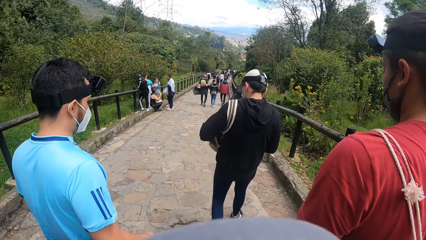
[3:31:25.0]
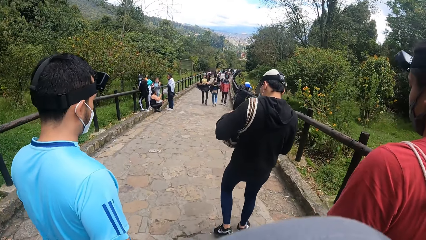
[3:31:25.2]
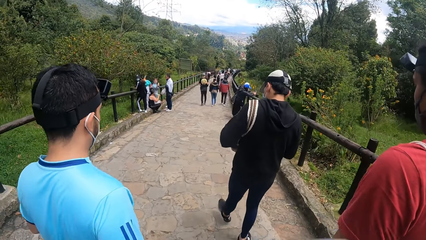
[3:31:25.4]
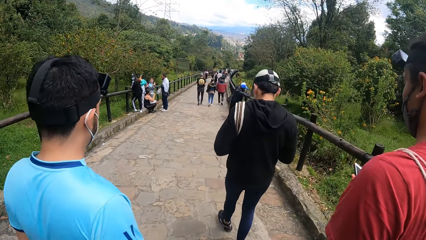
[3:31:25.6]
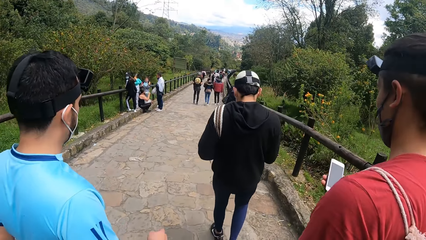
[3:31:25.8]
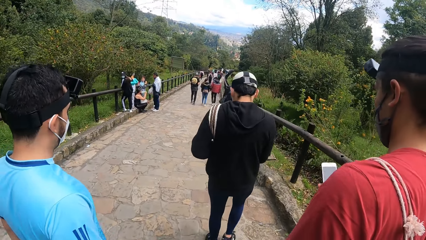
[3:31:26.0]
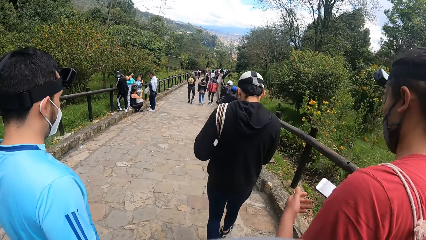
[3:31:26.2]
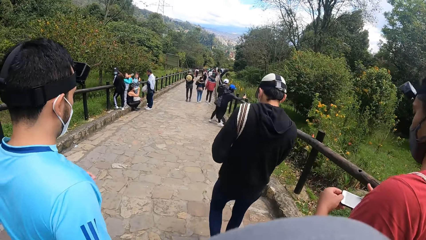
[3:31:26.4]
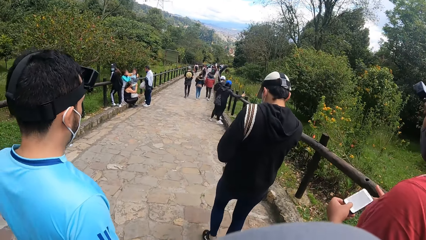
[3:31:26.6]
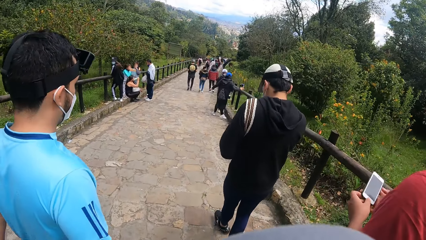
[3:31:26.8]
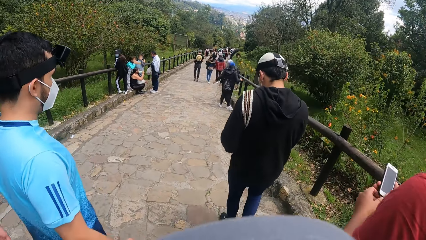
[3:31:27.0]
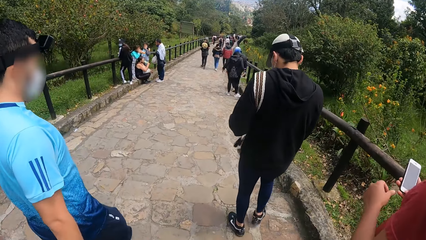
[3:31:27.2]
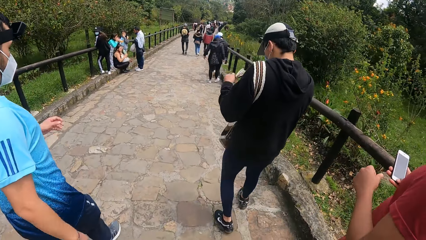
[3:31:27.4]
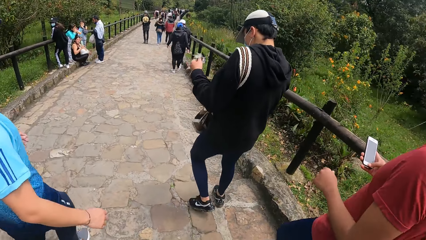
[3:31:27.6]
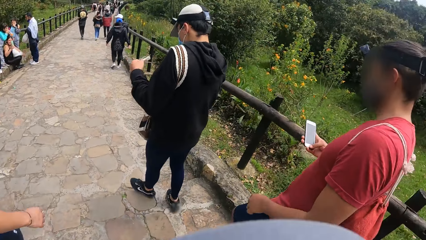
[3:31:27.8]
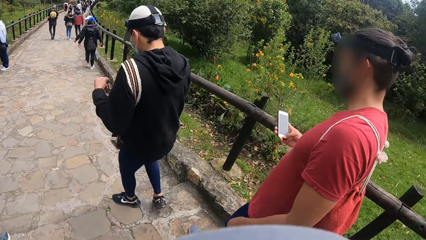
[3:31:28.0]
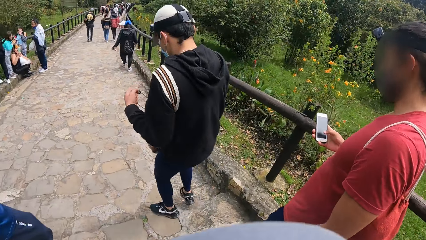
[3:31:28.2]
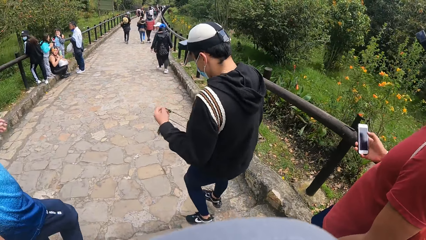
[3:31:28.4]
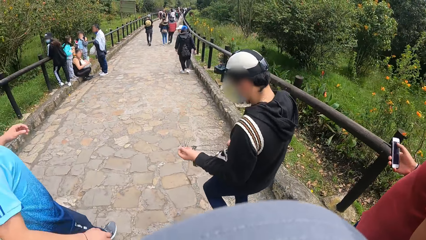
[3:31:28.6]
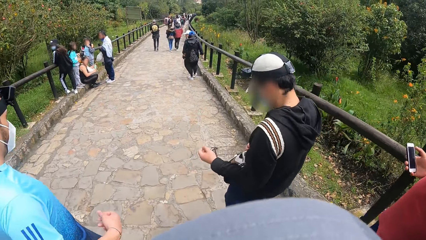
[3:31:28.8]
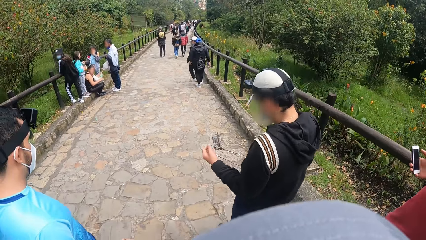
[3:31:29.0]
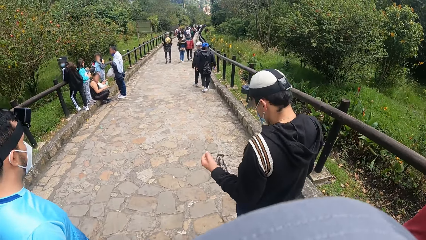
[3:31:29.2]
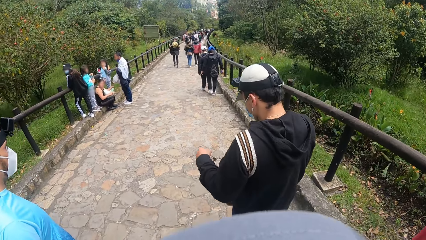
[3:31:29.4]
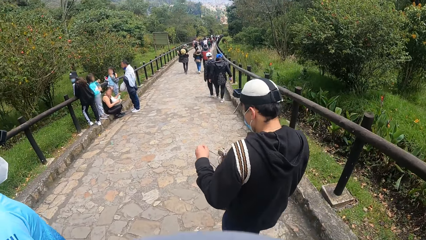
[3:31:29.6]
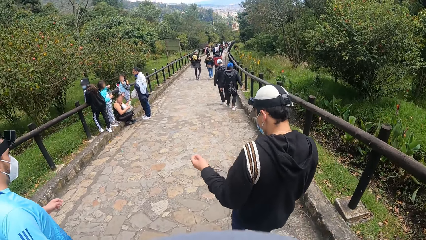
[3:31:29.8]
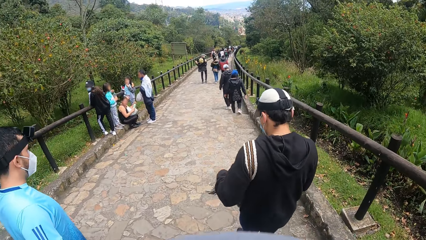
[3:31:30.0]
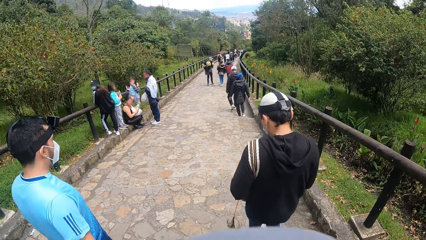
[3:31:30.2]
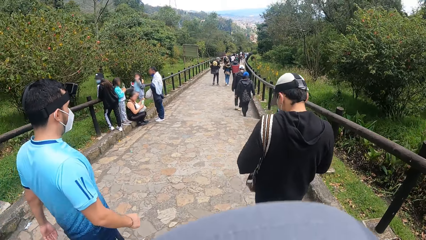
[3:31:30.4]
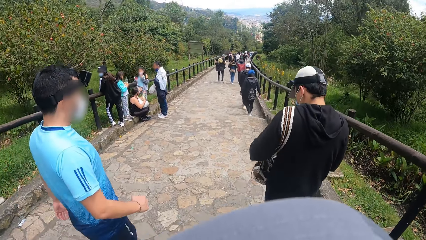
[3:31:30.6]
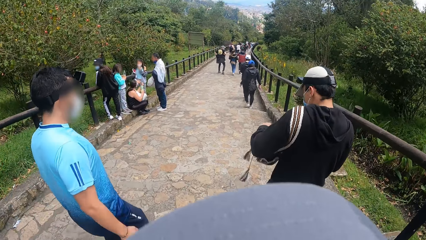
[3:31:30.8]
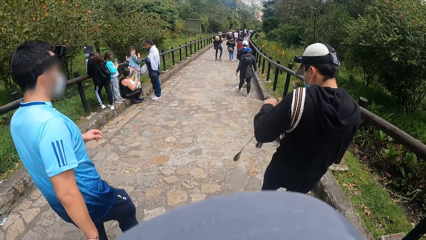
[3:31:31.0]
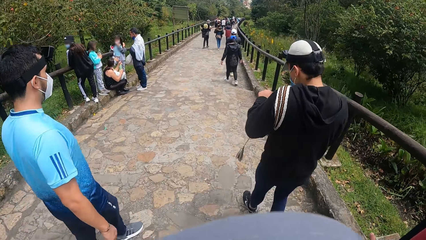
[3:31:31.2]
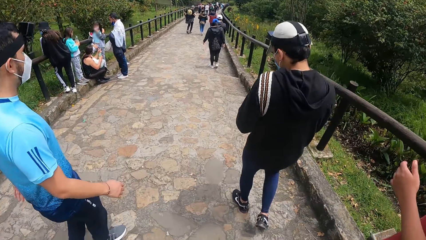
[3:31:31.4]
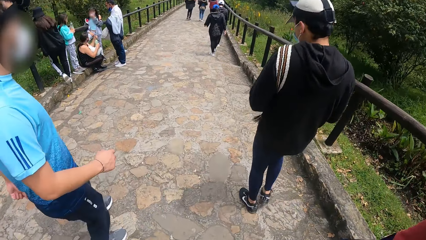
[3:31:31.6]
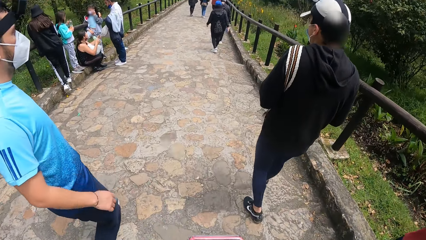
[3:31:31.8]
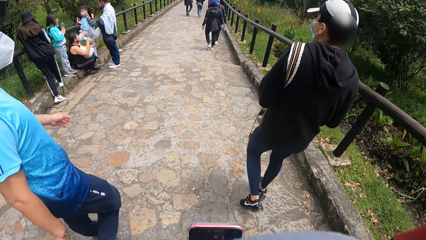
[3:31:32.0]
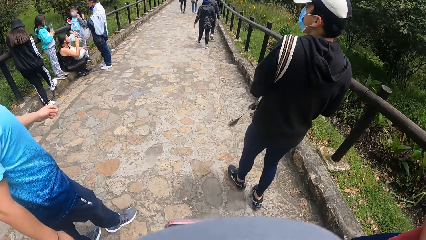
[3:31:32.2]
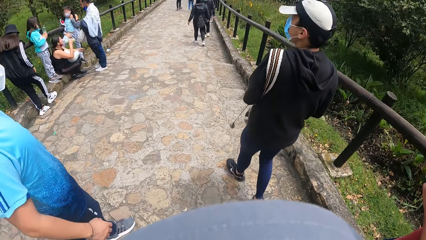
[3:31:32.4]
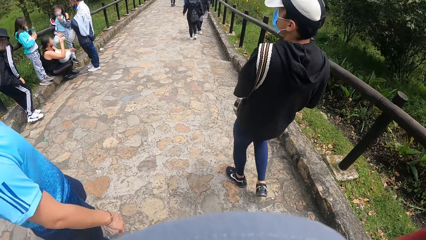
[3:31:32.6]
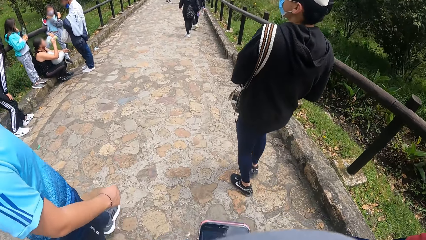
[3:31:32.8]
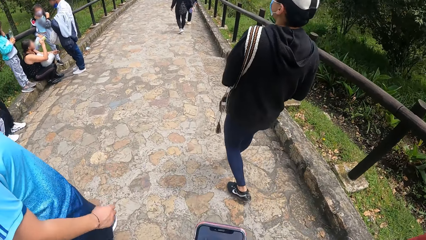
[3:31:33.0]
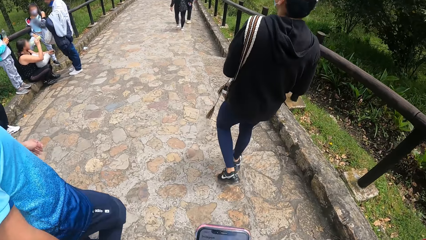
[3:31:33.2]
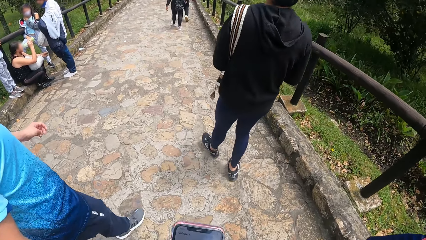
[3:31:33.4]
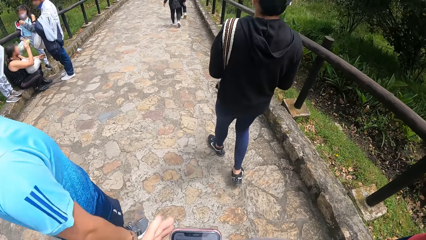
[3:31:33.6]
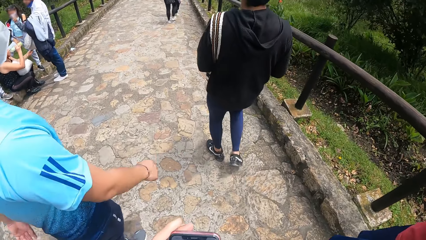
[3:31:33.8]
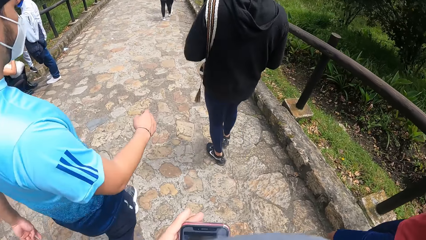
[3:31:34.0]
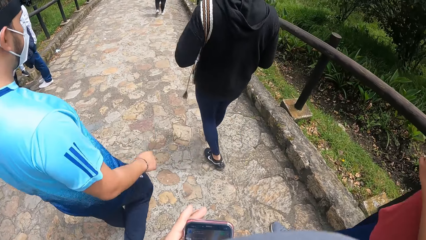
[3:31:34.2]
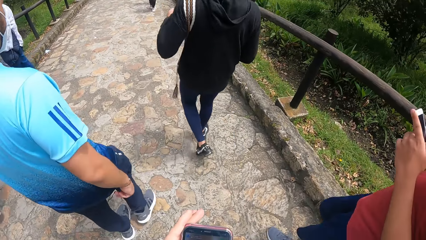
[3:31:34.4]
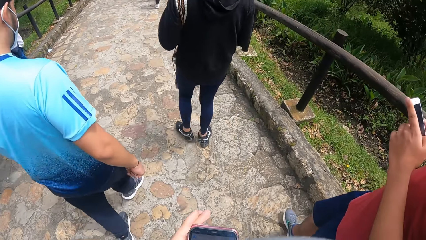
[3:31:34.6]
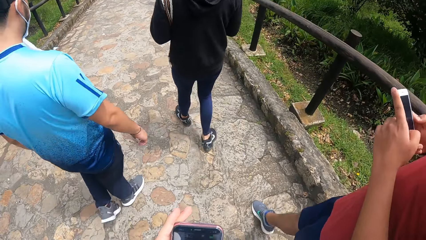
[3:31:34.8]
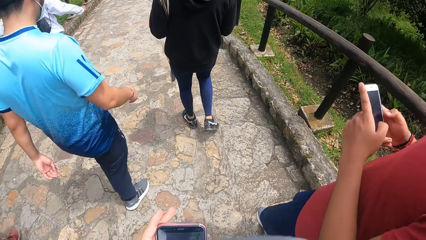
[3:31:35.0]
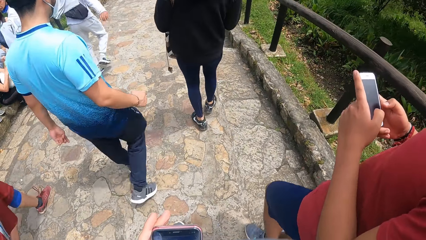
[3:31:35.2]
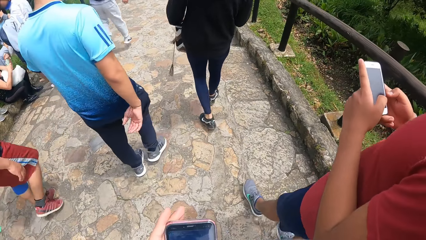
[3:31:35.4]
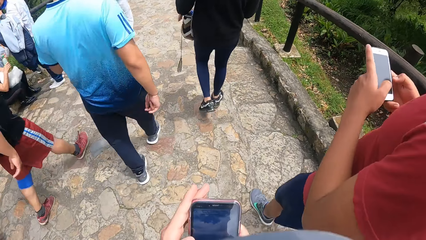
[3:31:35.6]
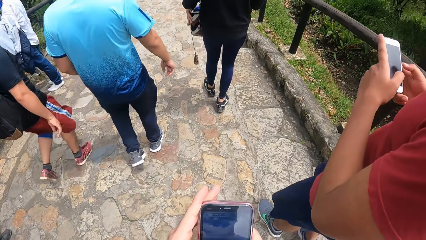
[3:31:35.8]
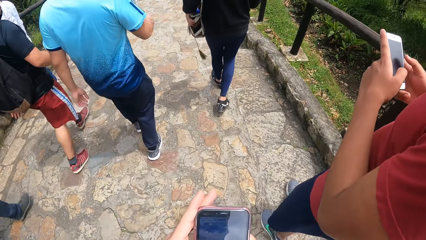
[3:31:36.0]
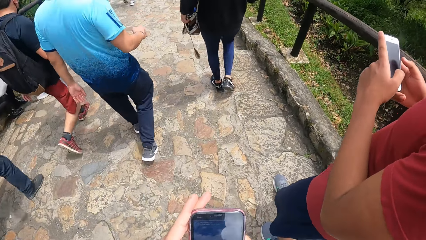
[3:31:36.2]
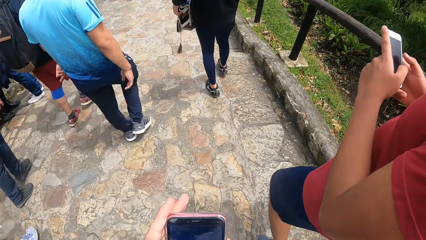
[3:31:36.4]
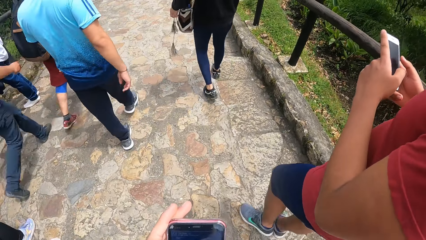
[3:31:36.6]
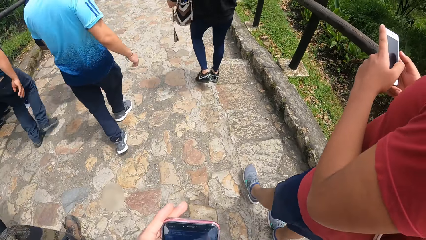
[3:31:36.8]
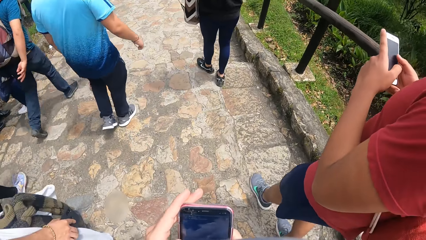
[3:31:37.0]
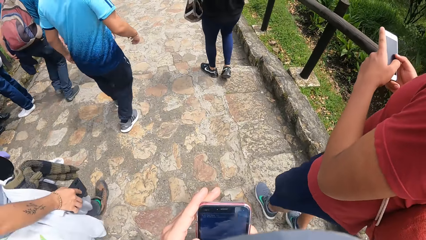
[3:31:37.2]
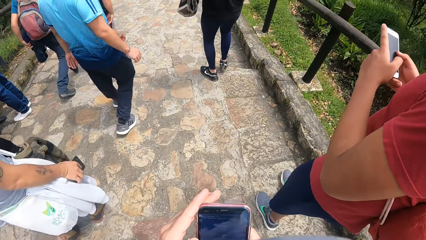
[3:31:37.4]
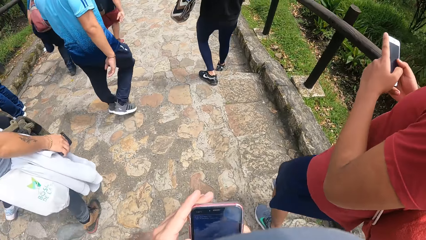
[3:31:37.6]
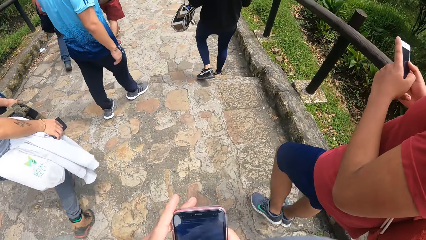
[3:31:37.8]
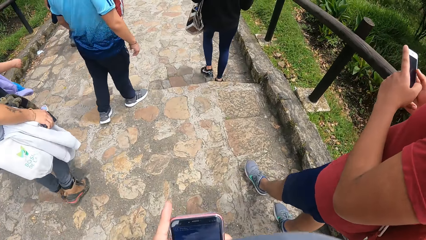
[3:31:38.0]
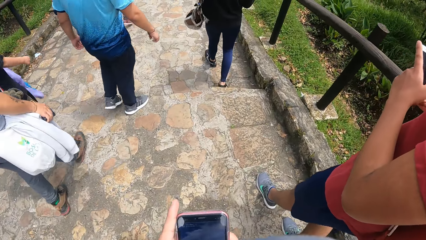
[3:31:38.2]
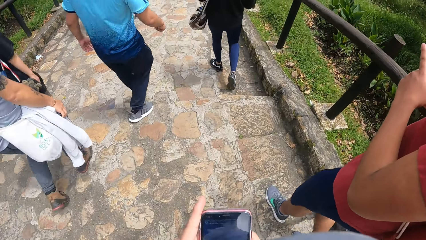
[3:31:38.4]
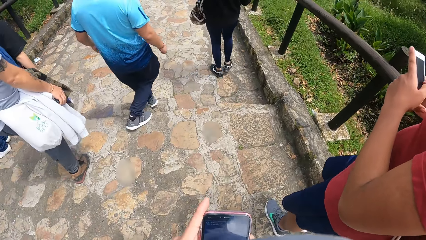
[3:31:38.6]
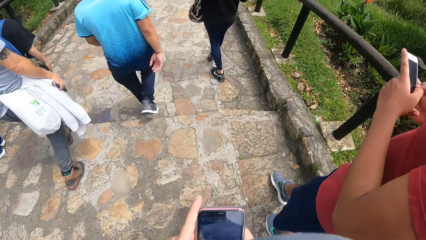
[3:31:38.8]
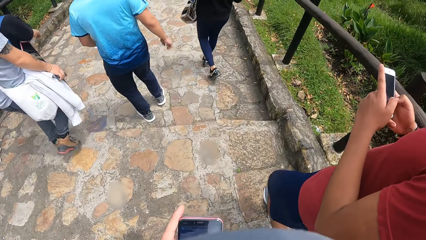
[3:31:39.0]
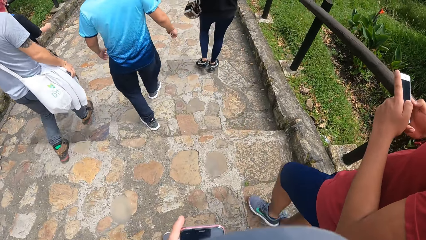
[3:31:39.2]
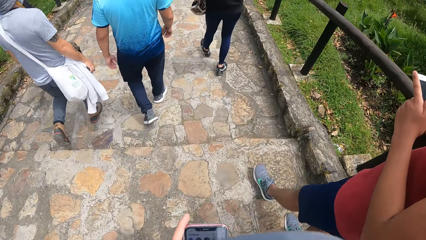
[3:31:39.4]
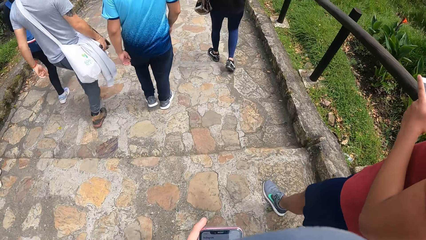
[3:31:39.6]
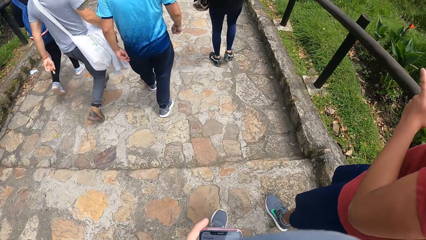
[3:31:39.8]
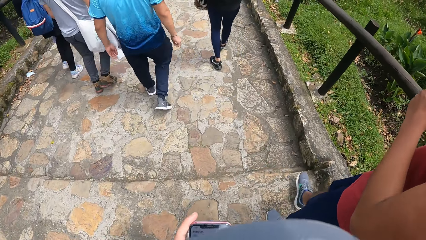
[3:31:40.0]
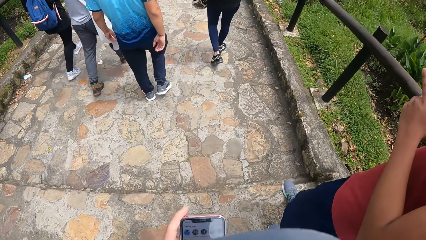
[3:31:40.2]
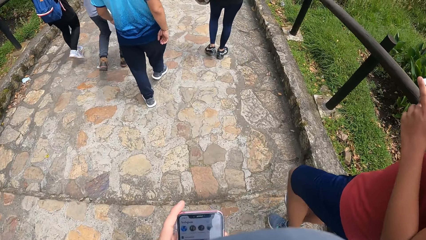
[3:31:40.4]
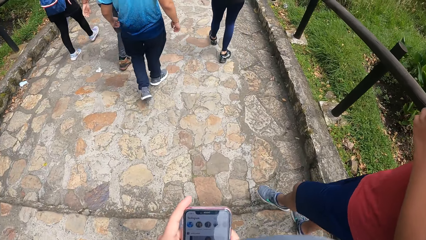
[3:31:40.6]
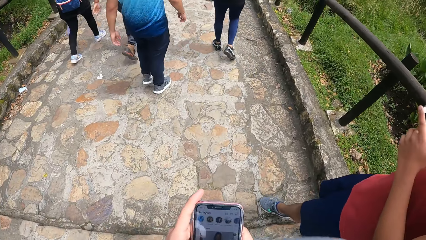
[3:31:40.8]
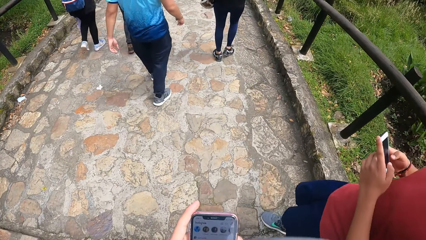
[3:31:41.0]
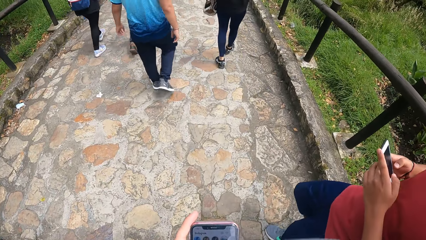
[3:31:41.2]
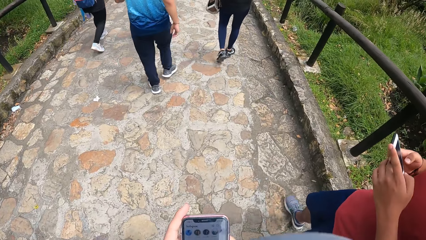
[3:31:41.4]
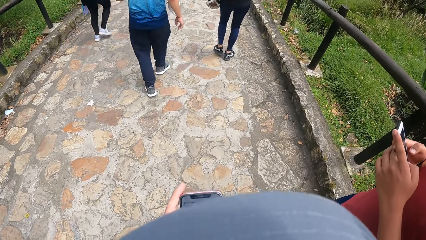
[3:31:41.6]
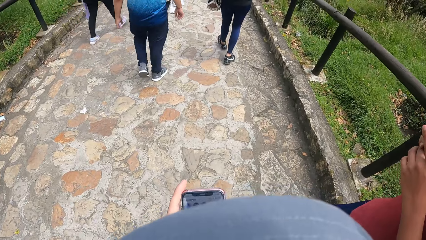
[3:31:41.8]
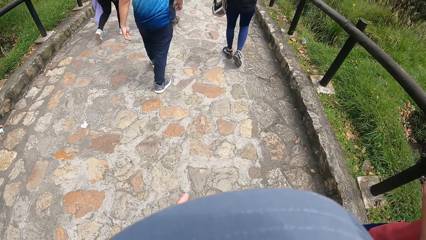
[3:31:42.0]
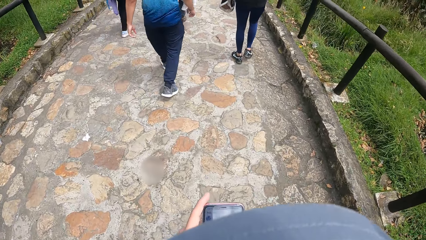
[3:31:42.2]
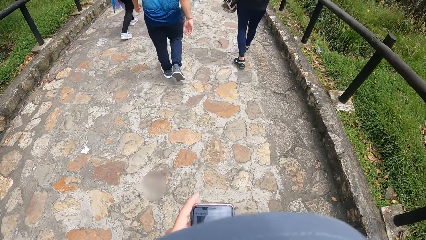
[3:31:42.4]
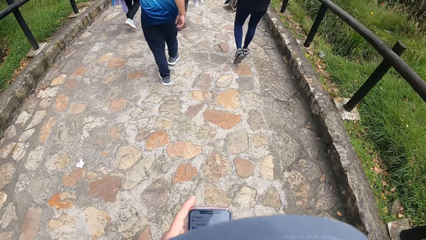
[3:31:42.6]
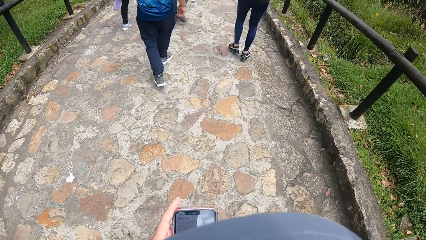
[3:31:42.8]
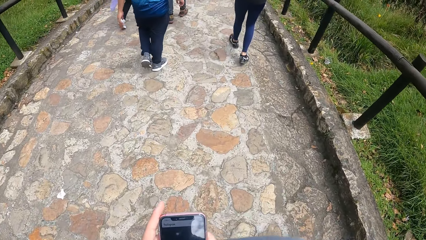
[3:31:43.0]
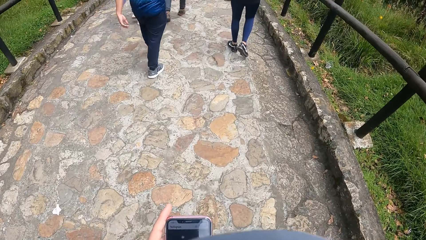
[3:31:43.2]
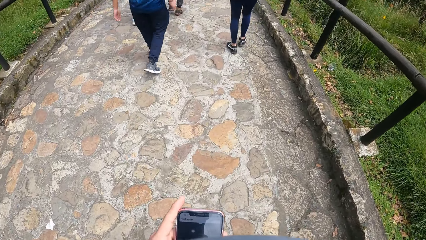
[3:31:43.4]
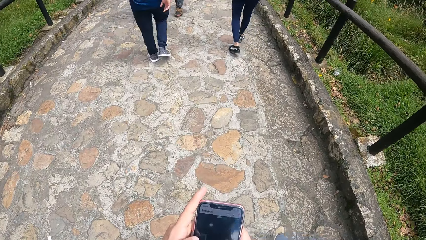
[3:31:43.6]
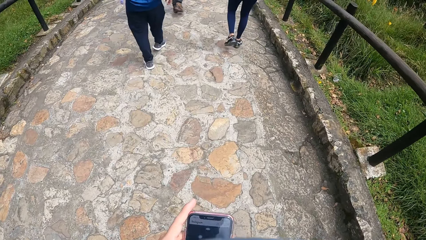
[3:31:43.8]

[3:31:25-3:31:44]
A man turns his phone in his hands. The man holds the phone in his right hand. The man operates the phone down the park stairs beside the camera wearer. Another man holds a rope in his hands. The camera wearer operates his phone on the way down the stairs. The other man walks down the stairs past the camera wearer. The first man presses the phone in his hands. The camera wearer presses the phone in his hands.
